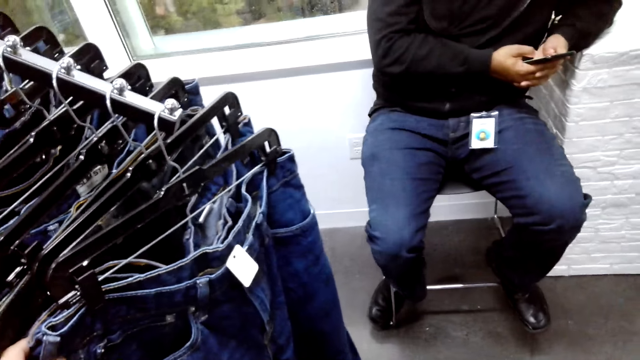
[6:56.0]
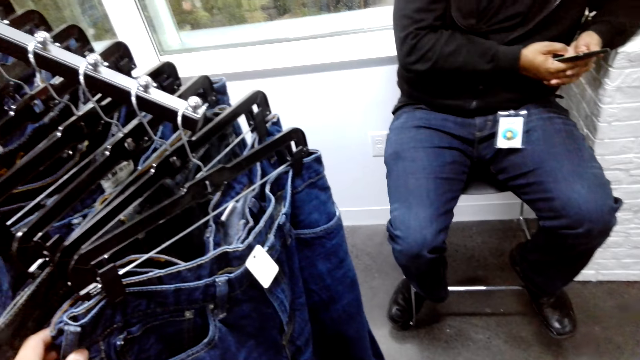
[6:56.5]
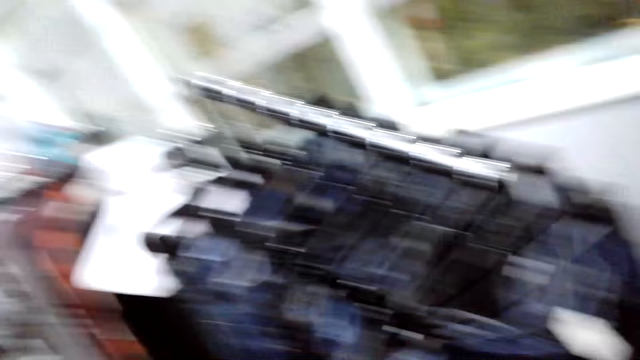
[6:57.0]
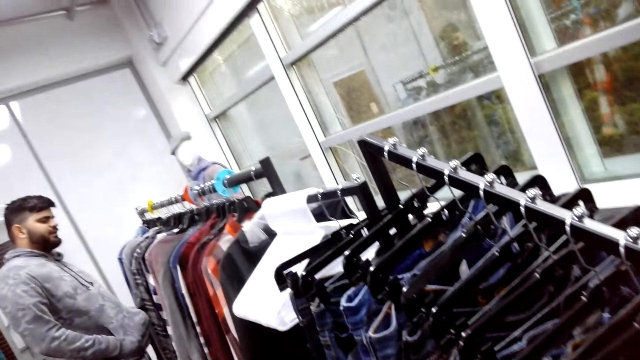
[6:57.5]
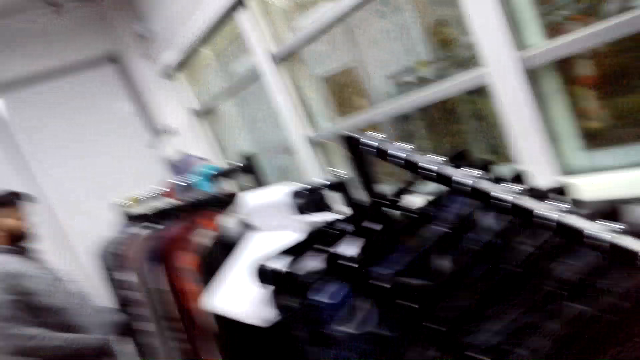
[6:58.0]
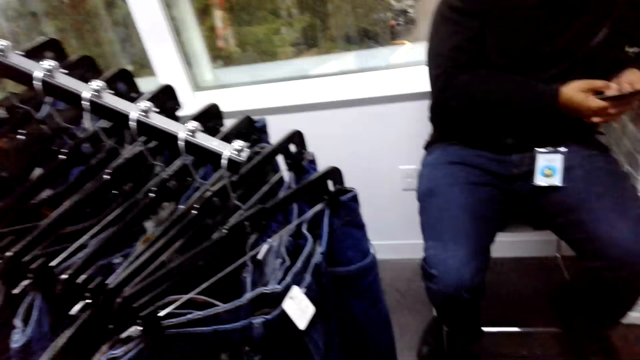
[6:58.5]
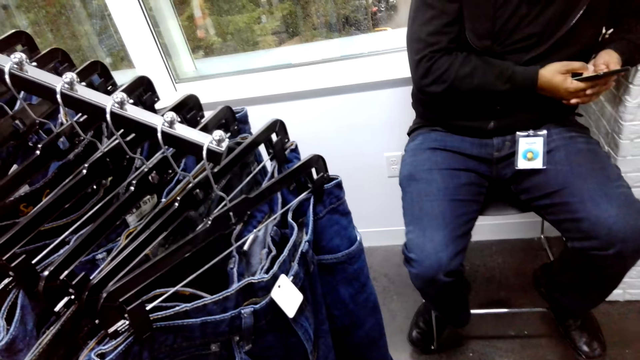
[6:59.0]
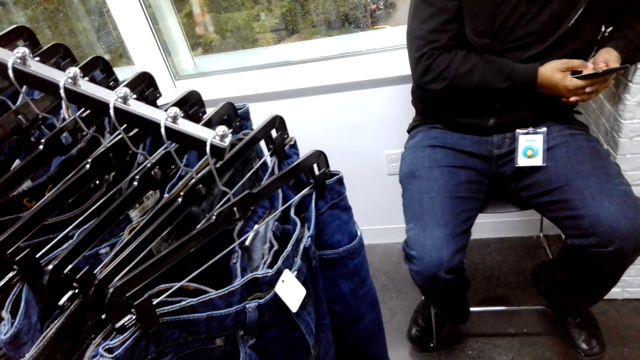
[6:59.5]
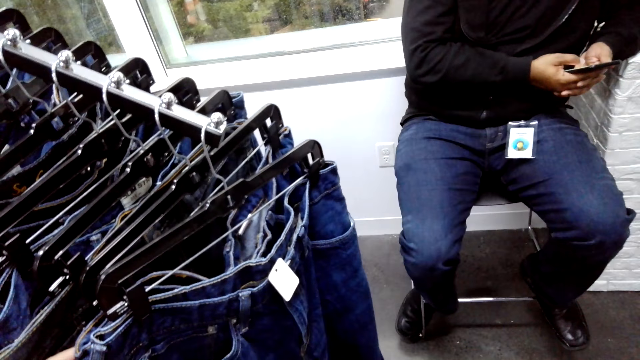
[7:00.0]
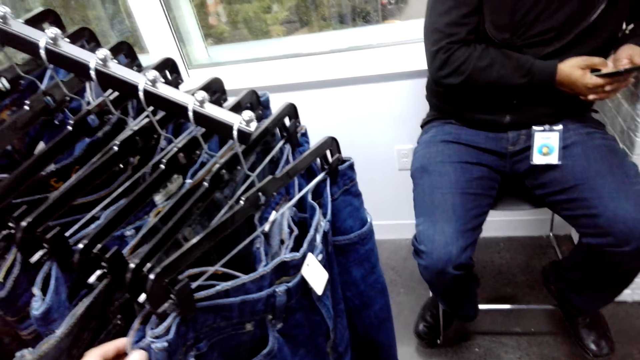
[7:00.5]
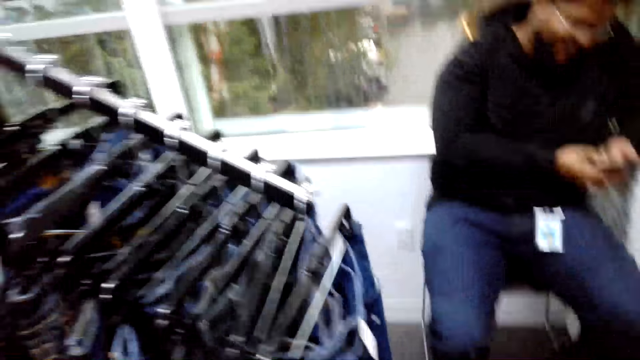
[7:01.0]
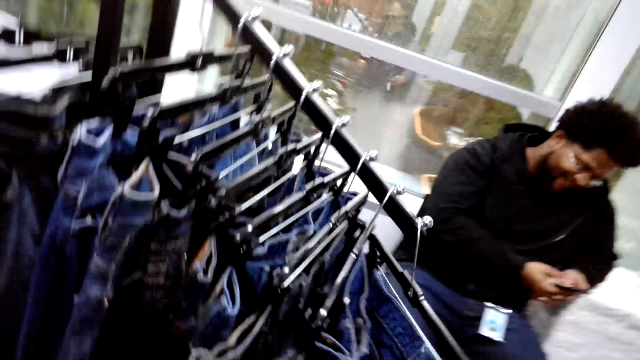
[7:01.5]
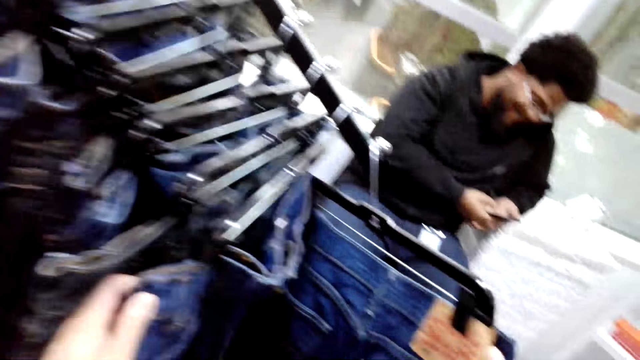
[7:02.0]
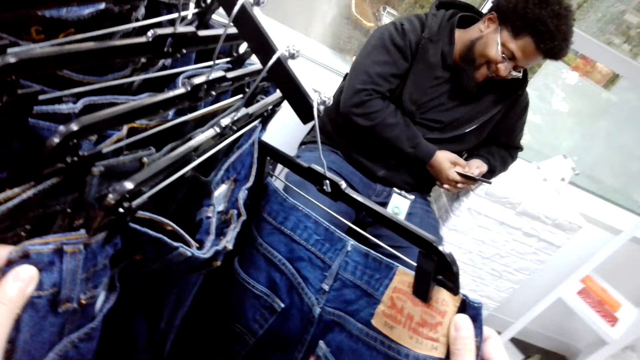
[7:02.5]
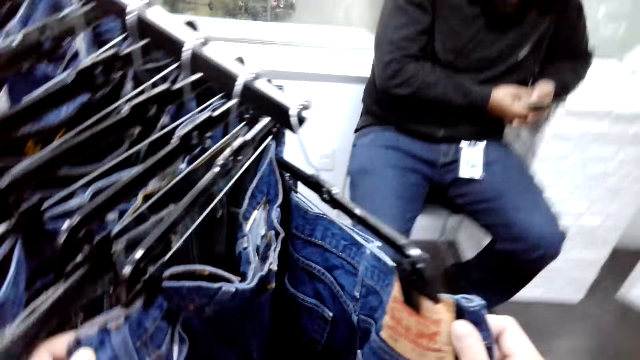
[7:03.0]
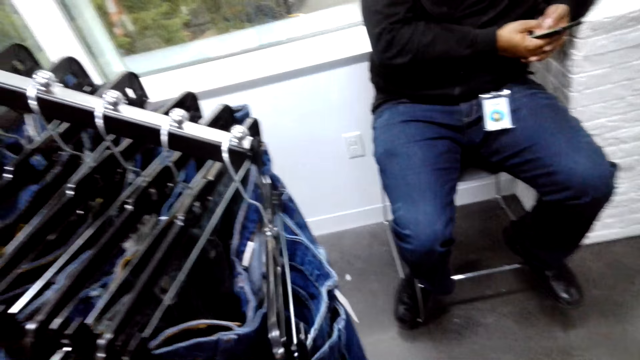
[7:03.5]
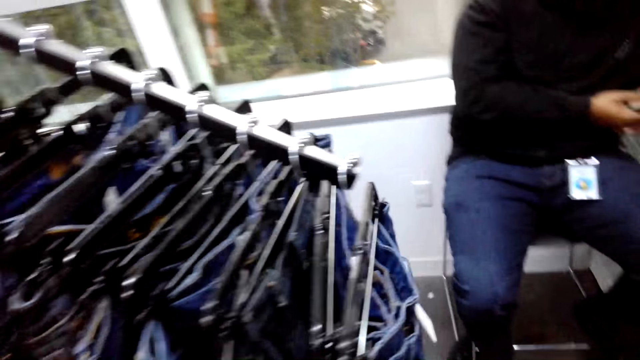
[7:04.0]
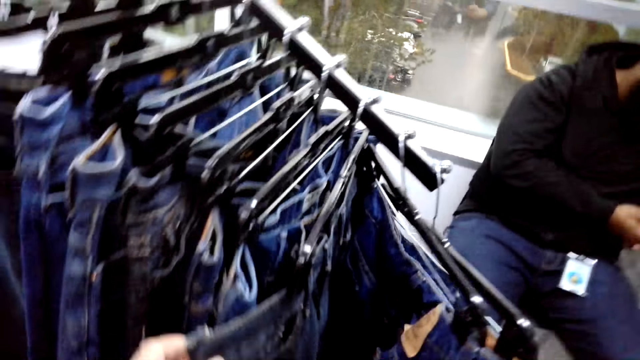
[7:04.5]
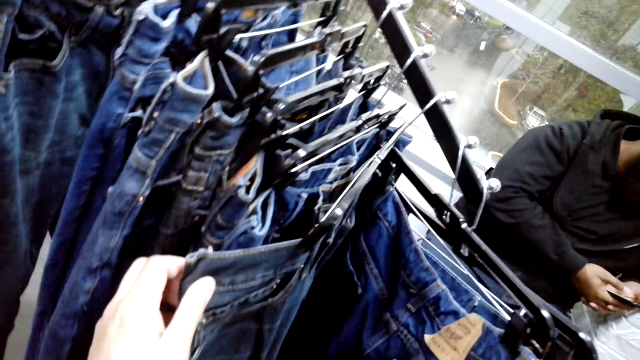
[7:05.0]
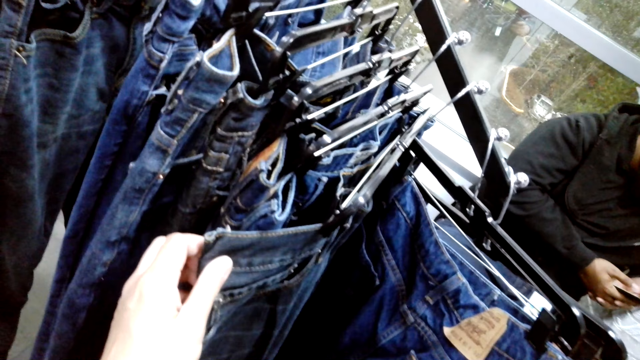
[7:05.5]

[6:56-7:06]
The camera wearer checks on the jean trouser.

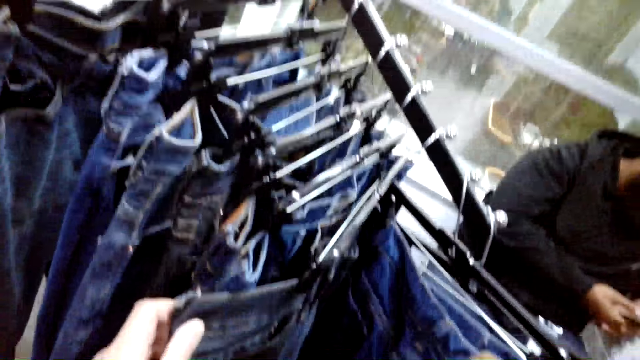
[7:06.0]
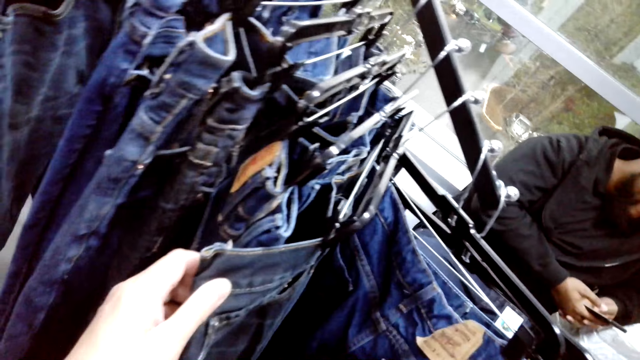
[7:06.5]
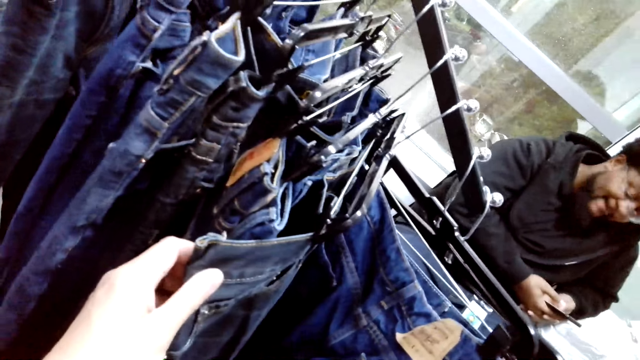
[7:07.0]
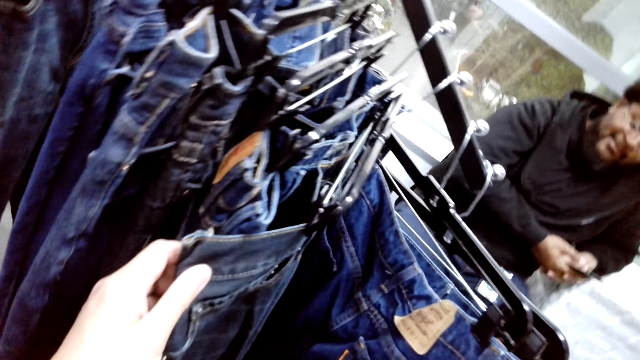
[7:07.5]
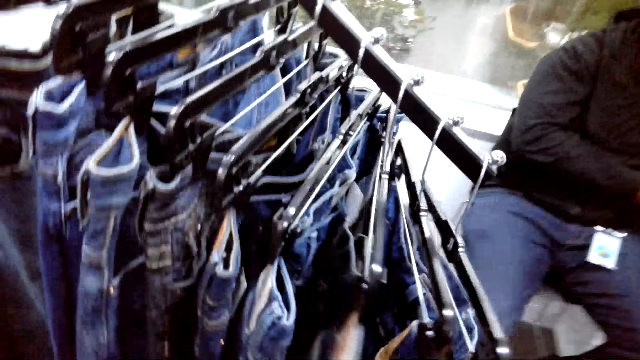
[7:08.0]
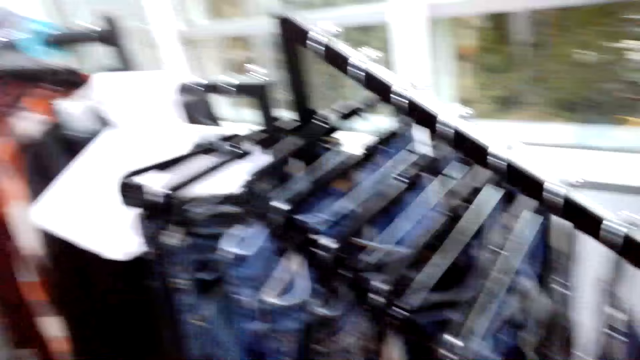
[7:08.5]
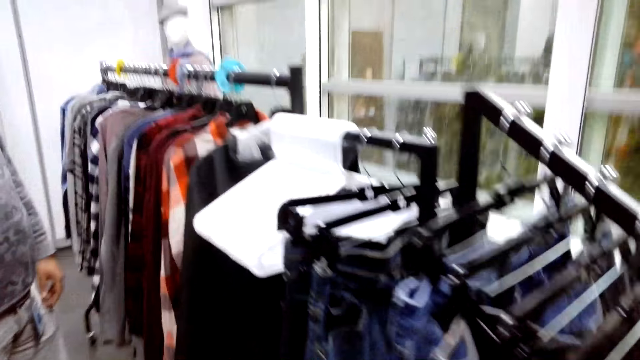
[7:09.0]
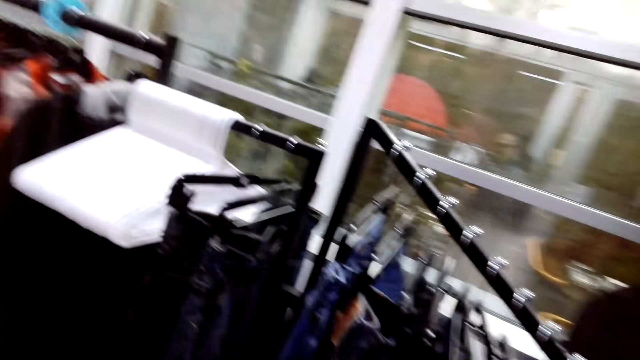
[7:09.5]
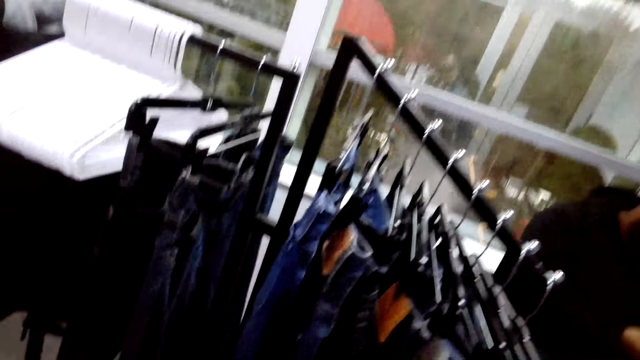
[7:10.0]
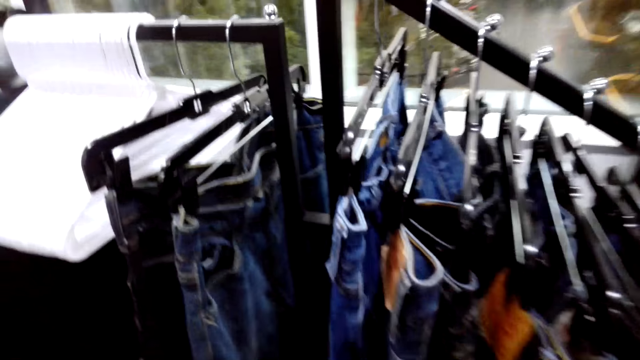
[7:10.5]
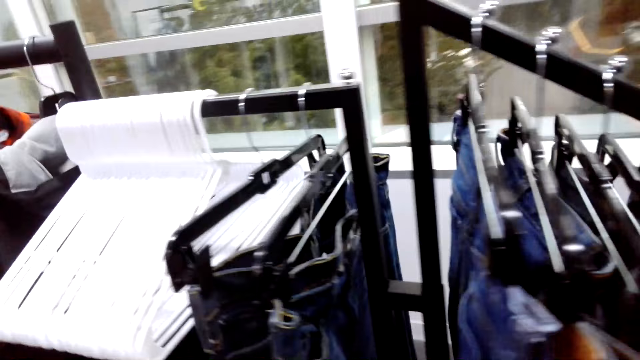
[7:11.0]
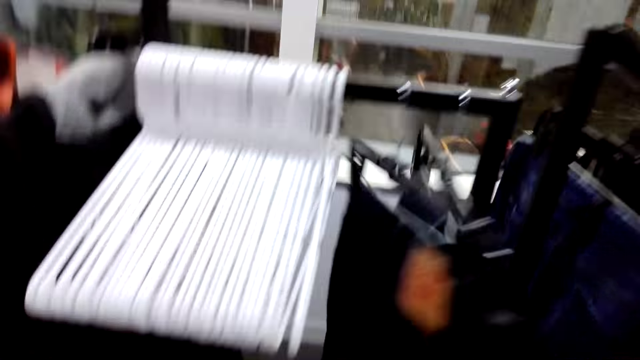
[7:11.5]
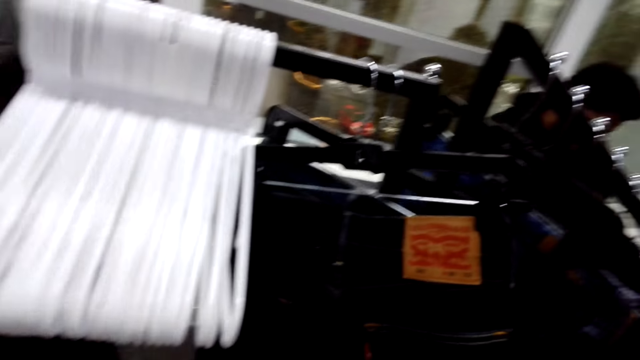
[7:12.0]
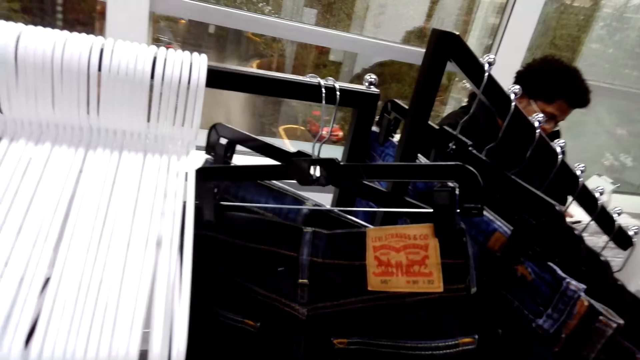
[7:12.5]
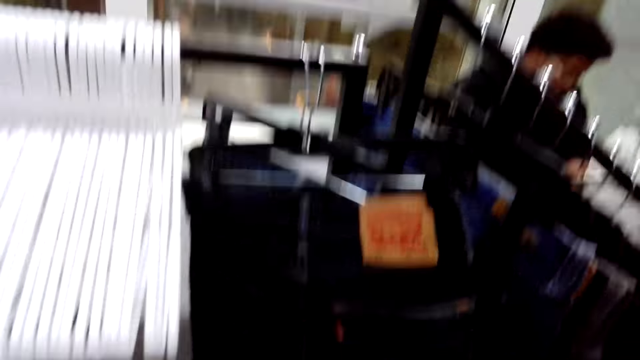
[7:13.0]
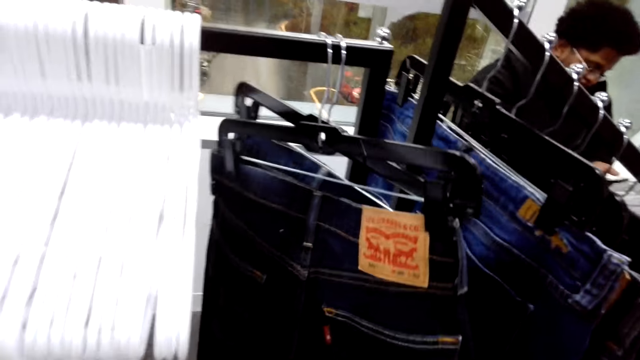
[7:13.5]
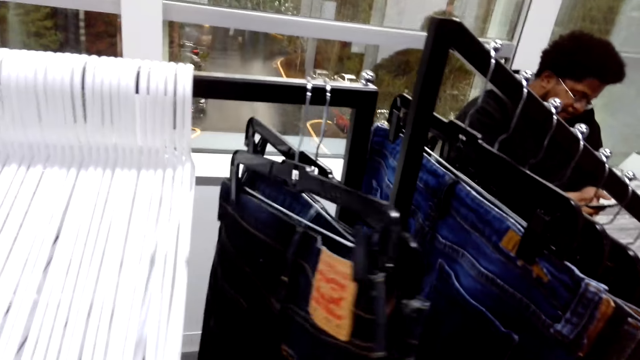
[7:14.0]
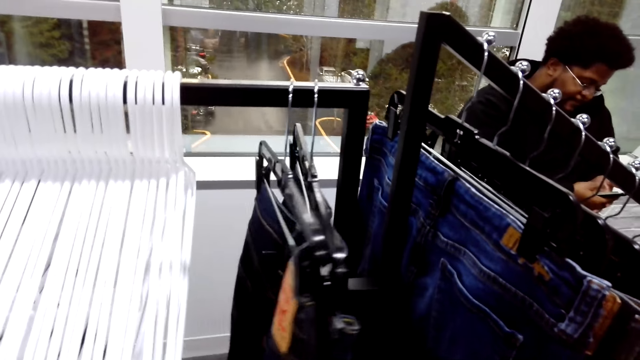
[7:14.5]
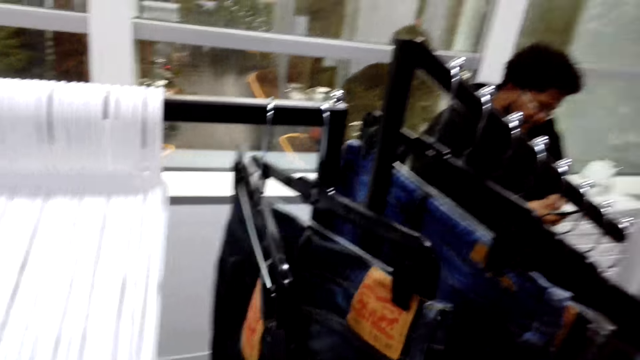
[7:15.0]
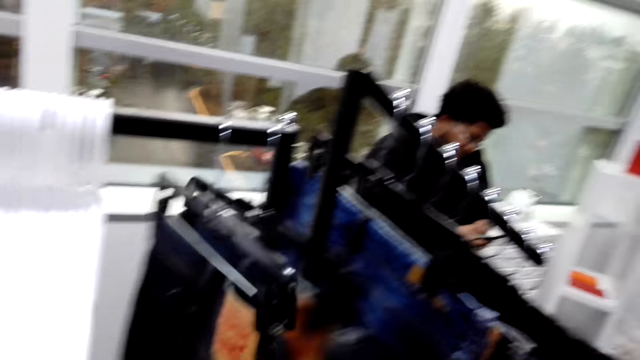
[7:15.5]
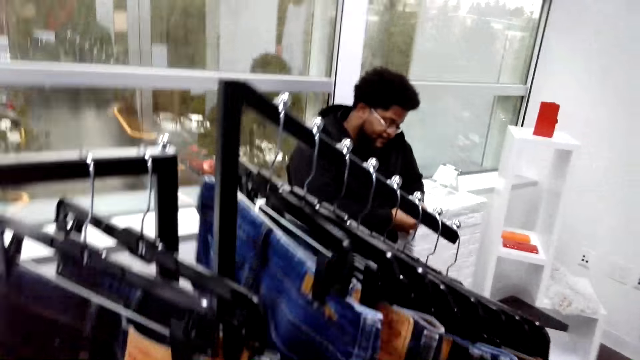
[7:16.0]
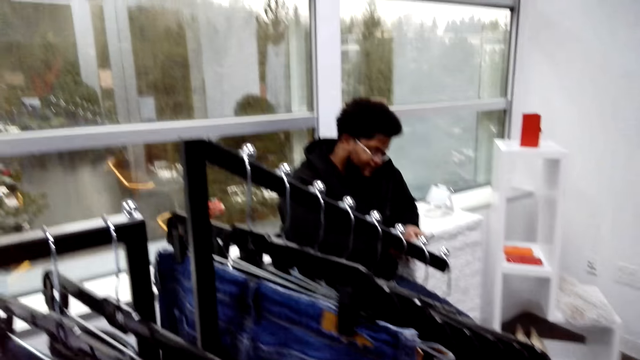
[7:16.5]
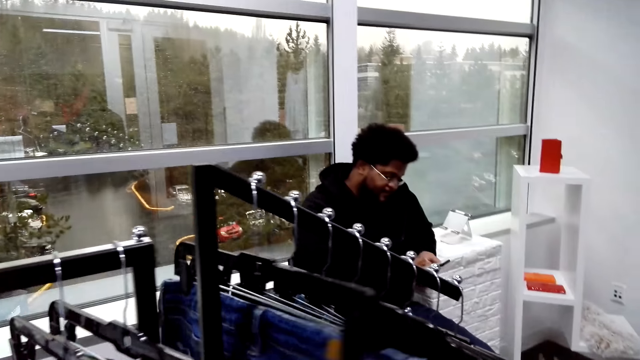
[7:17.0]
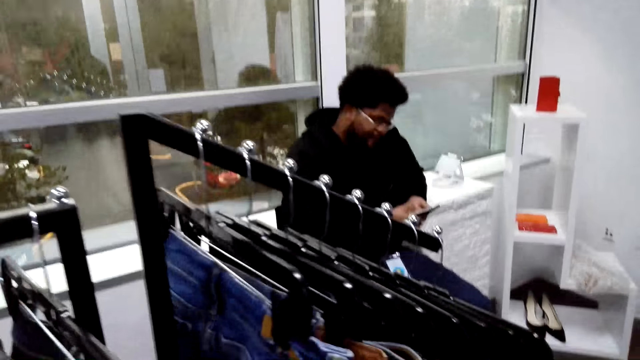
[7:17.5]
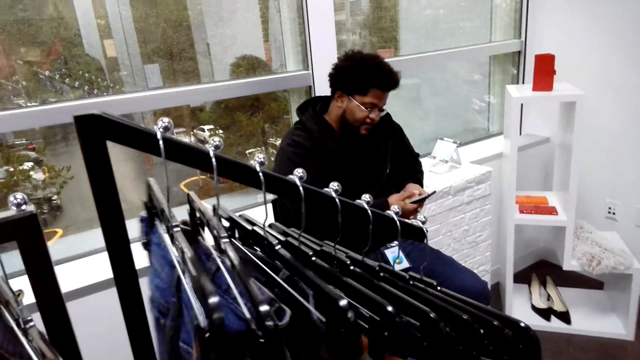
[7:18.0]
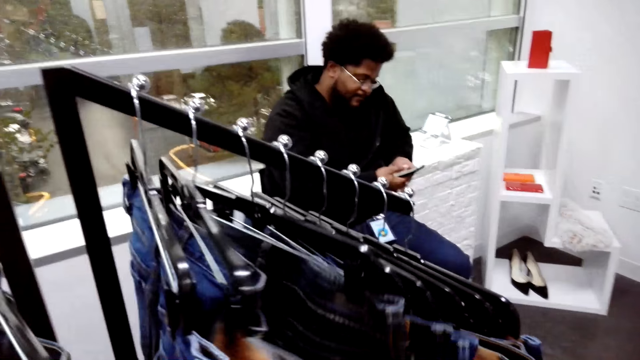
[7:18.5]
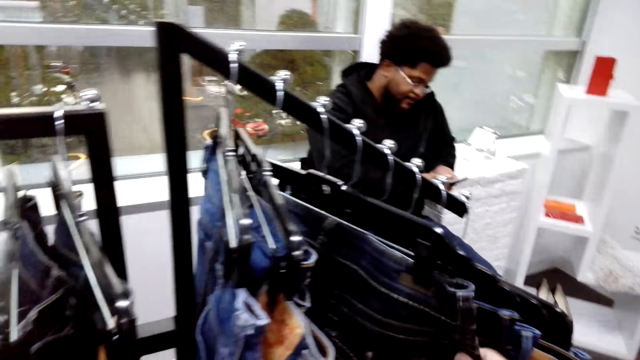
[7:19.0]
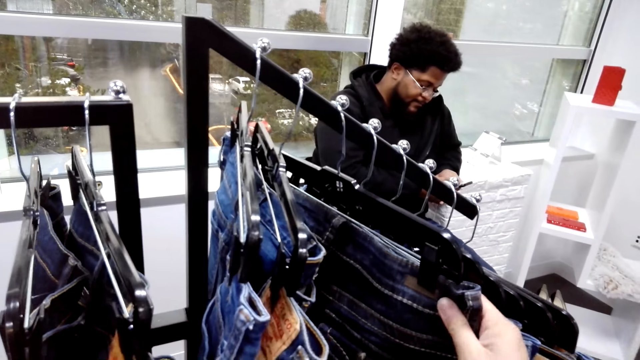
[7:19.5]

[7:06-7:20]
The camera wearer converses with a man. They move the jeans on the hanging rod.
